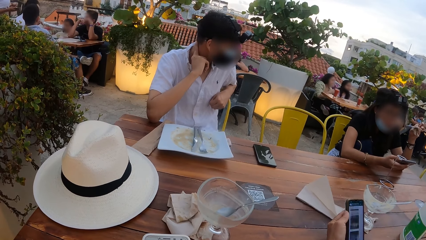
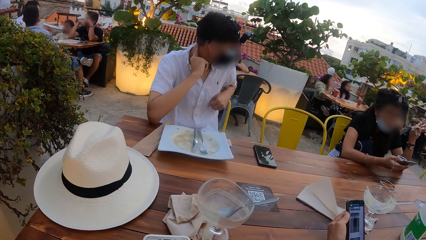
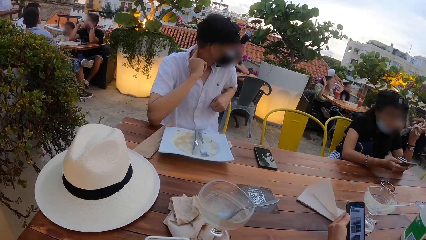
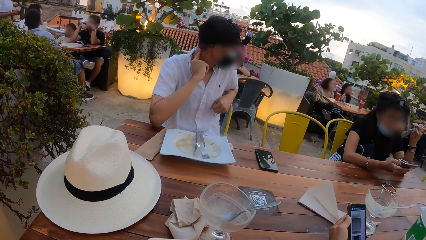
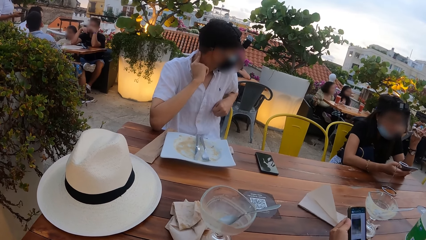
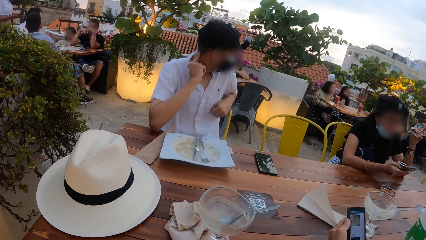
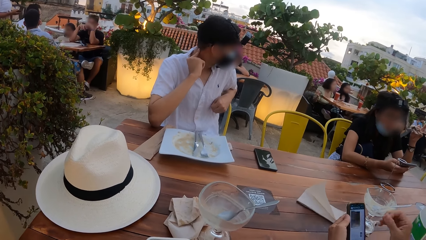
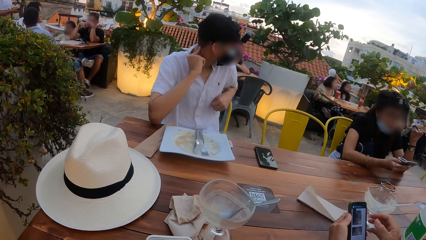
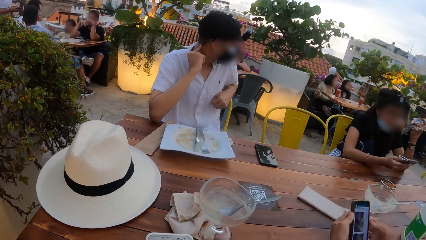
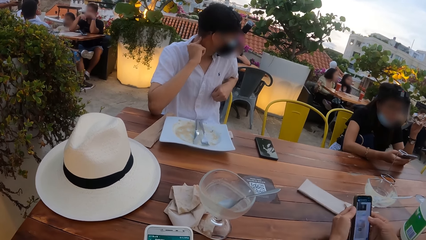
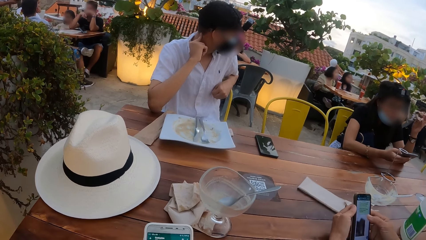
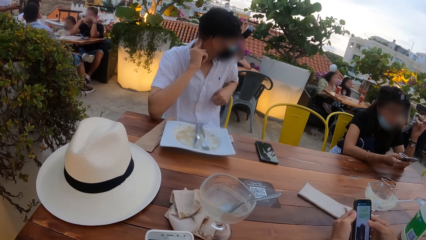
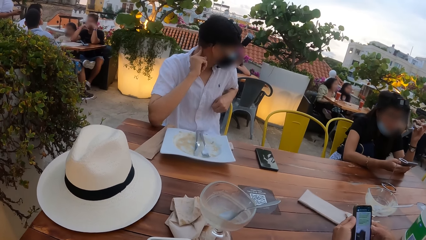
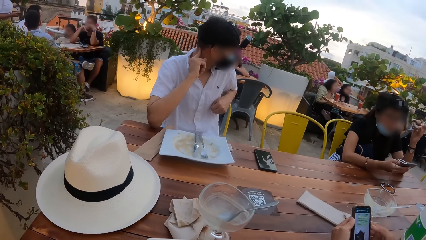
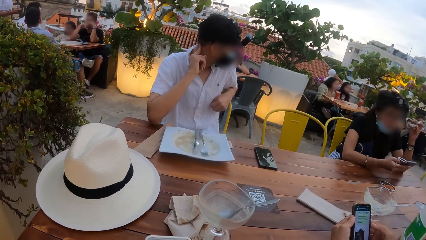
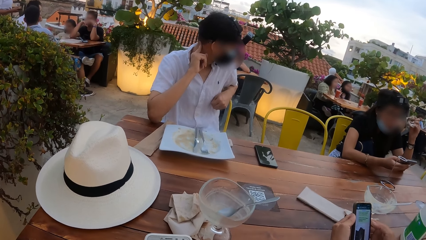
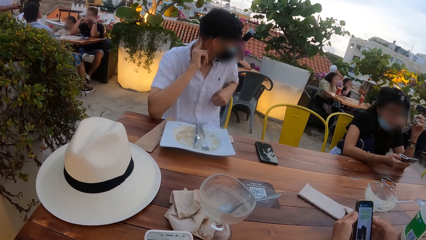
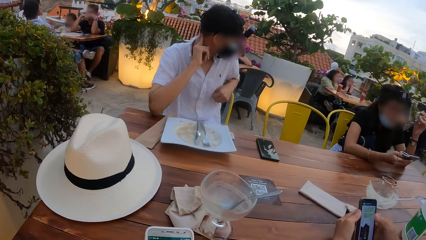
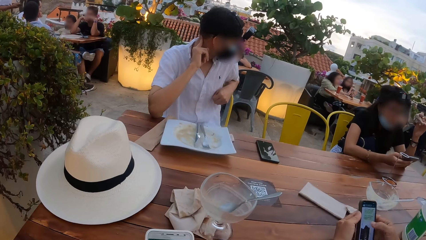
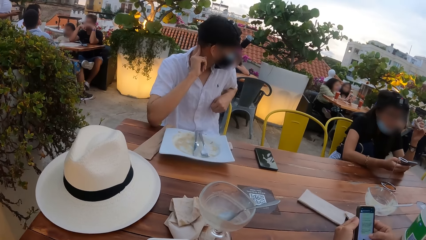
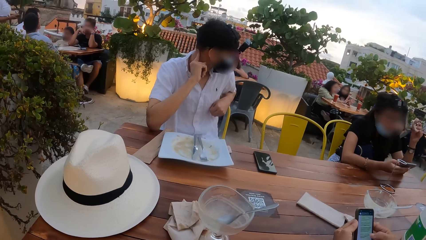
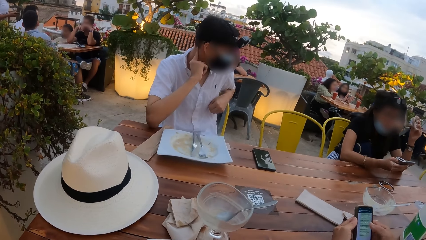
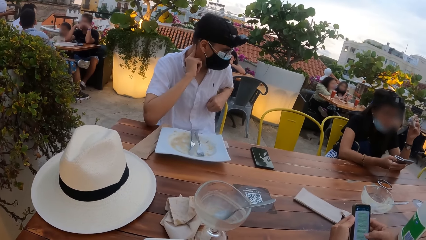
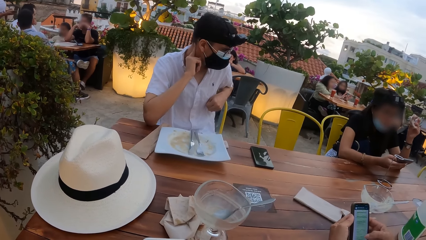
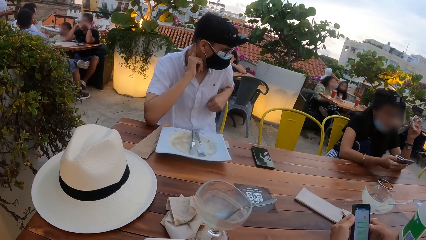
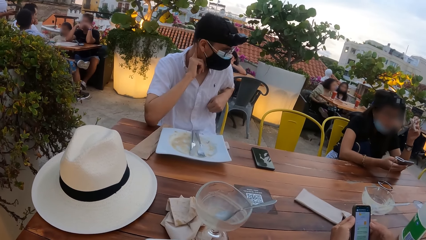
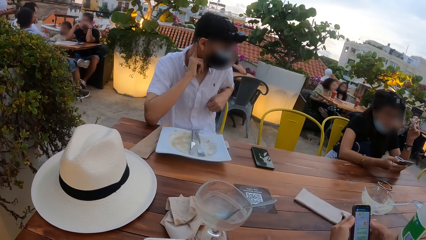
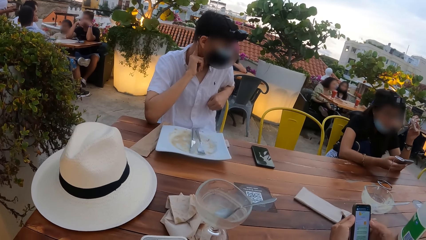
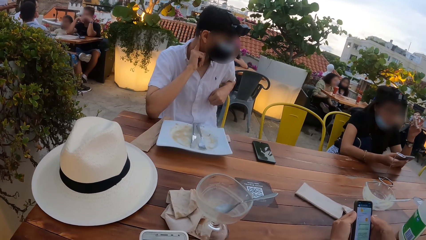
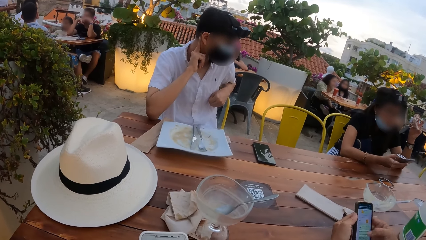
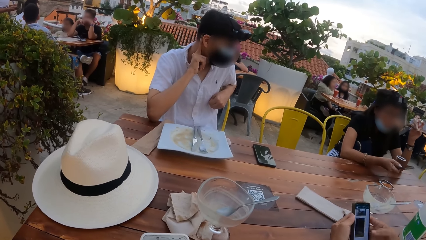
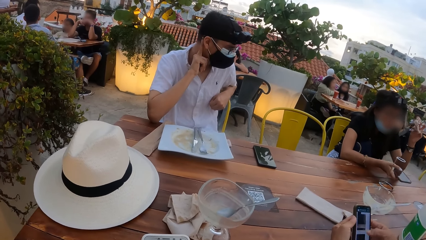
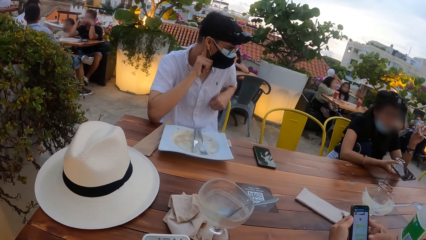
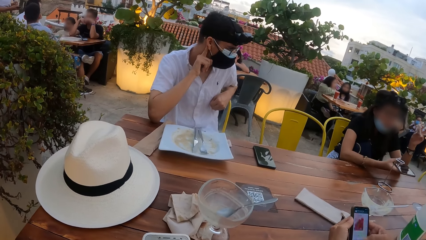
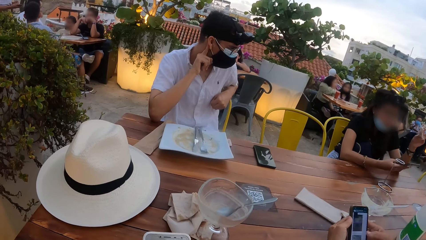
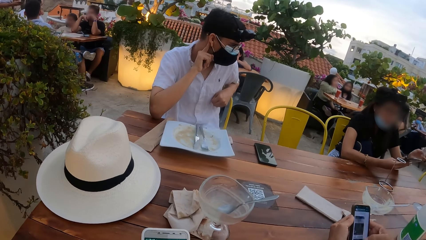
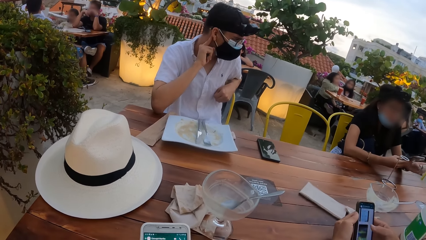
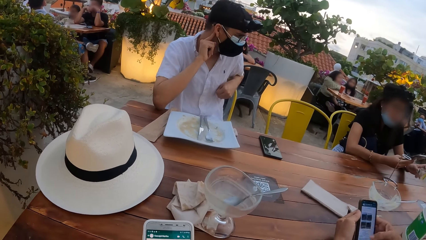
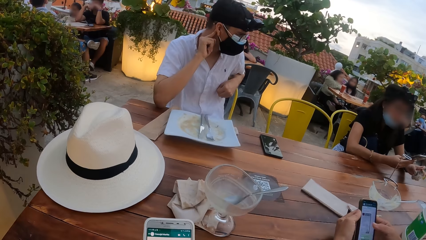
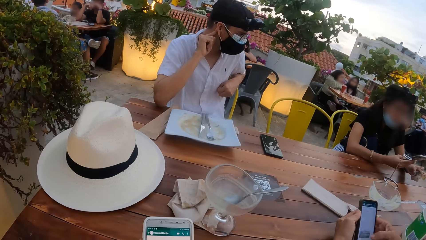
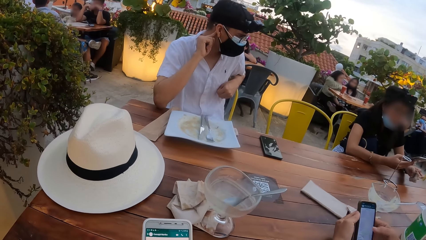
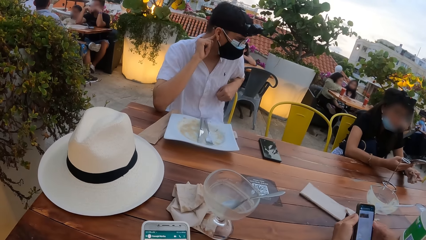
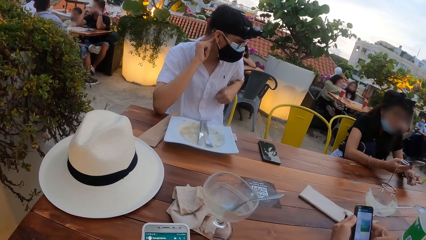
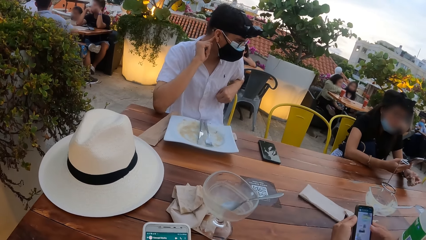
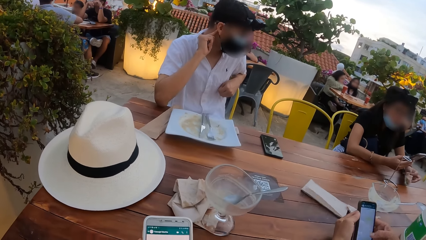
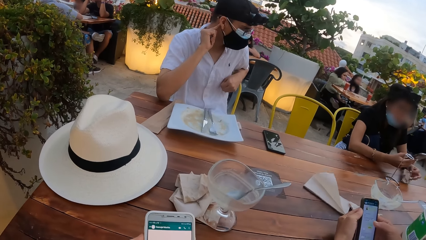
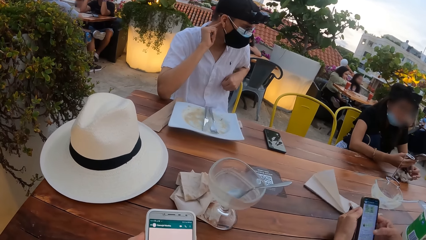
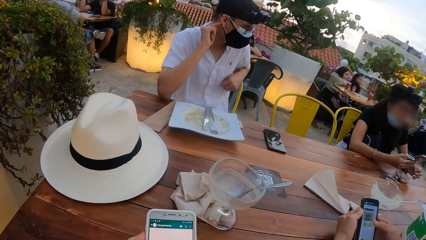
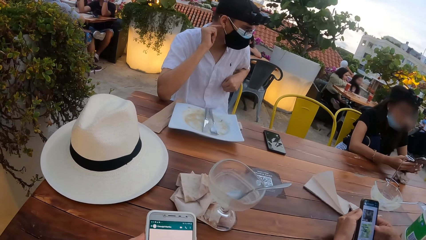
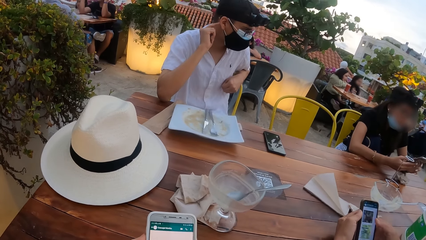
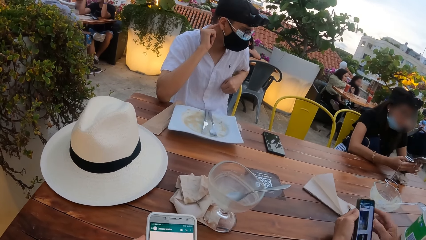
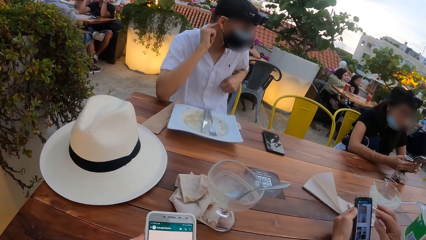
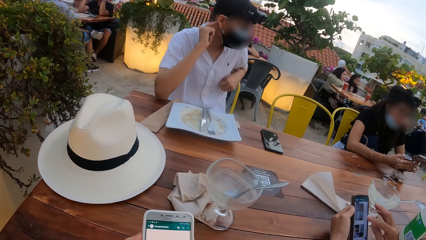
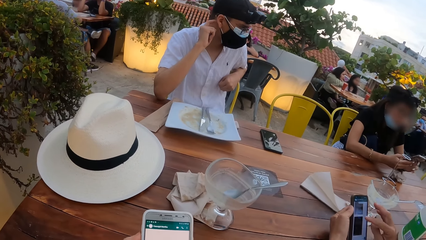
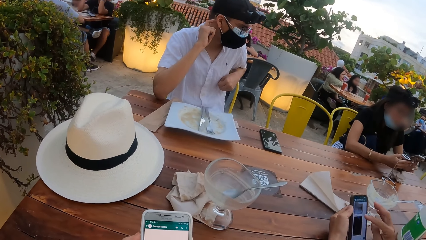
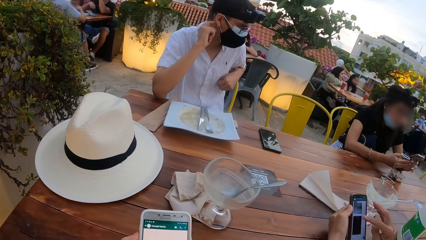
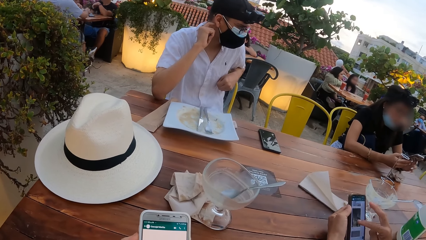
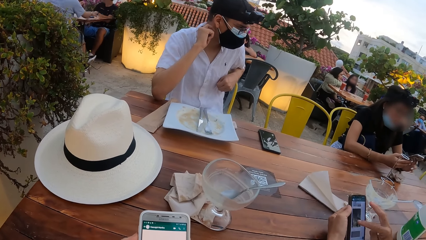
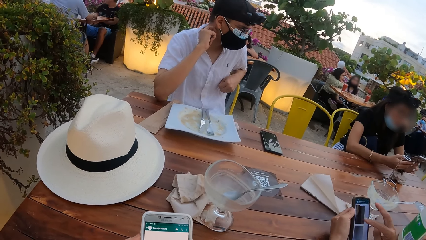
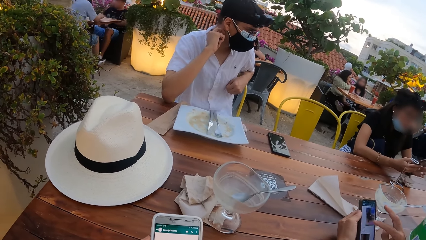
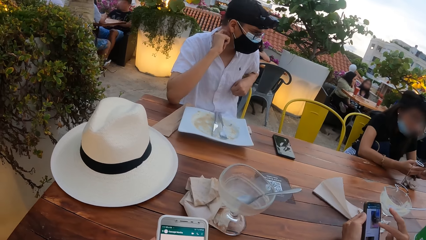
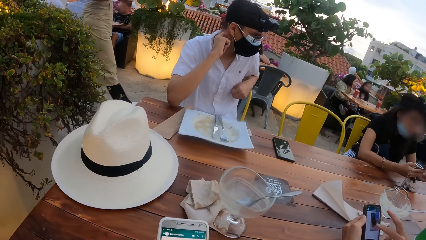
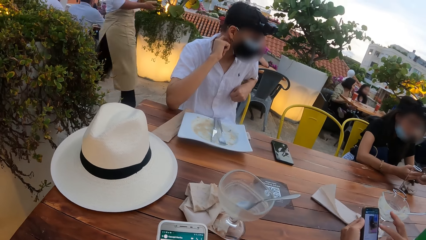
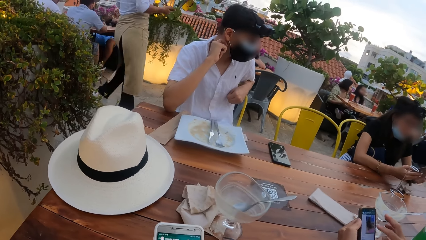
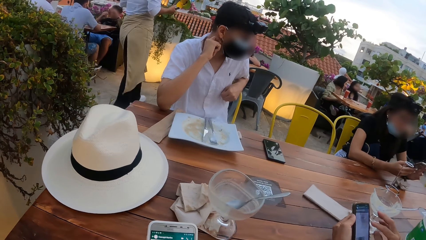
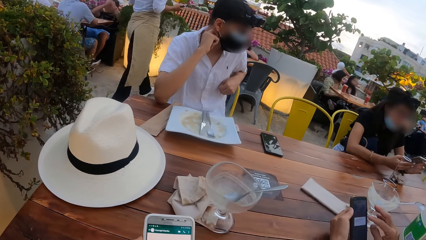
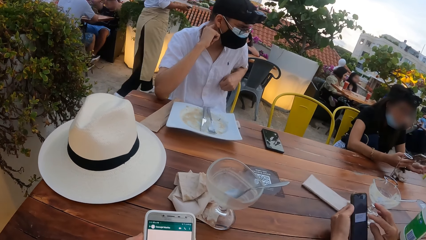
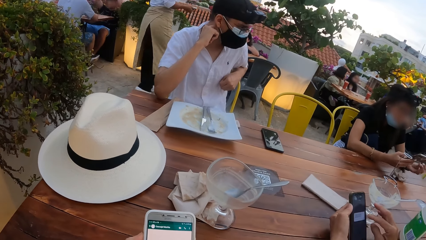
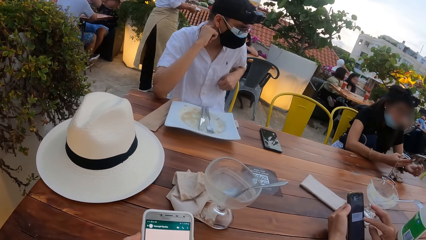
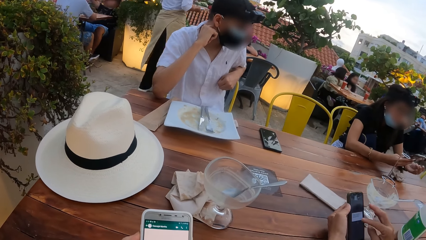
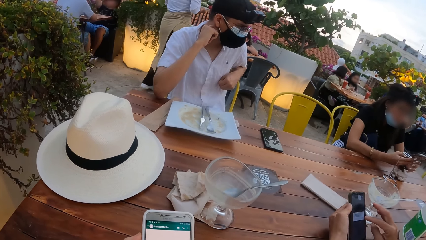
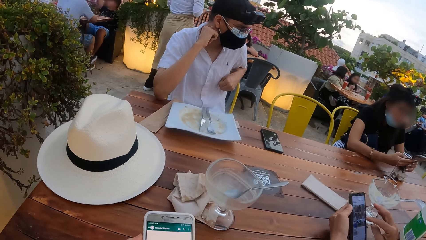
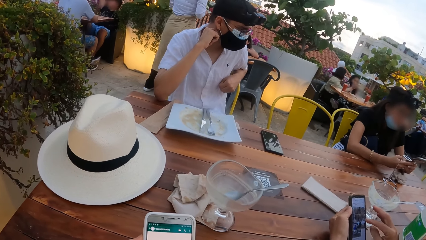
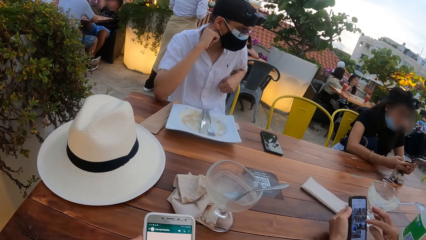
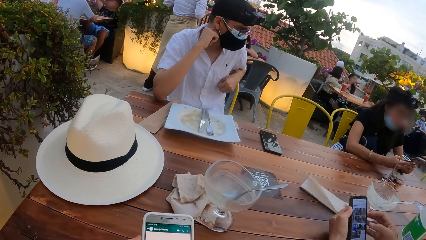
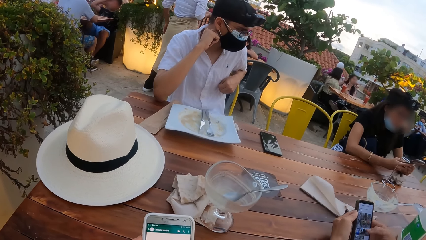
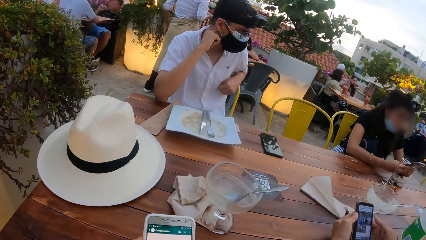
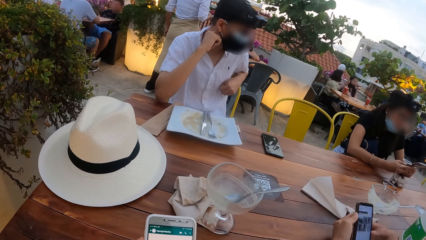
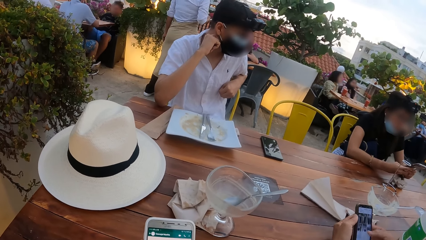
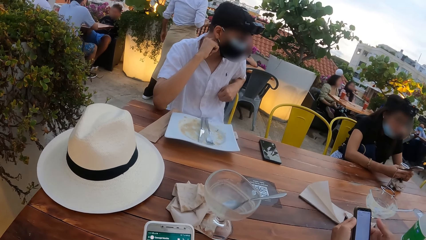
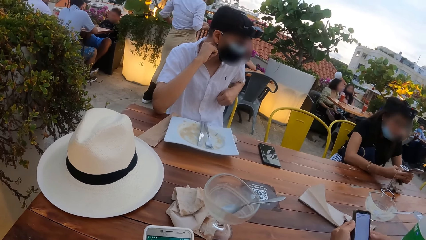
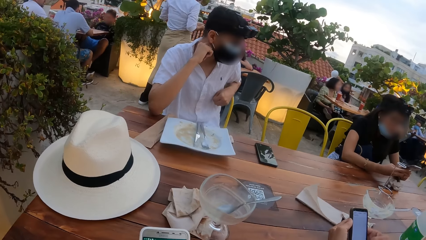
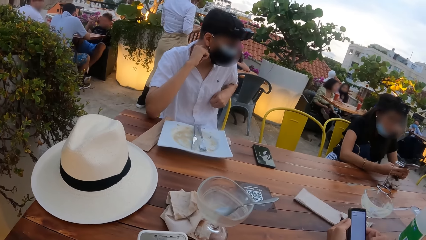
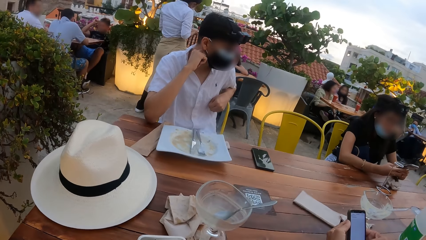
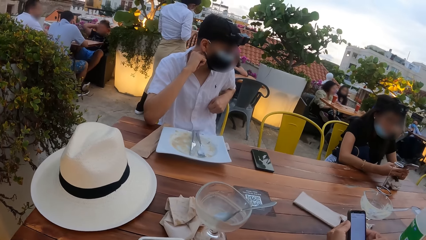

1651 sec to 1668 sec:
The man presses the phone in his left hand with his right hand. A person uses the phone. The camera wearer uses the phone. A woman drops the bar of chocolate in her left hand on the table. She holds the phone with her hands and presses the phone in her hands. She holds the phone with her hands.
